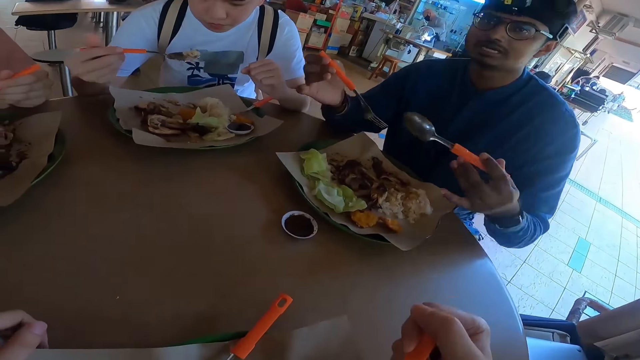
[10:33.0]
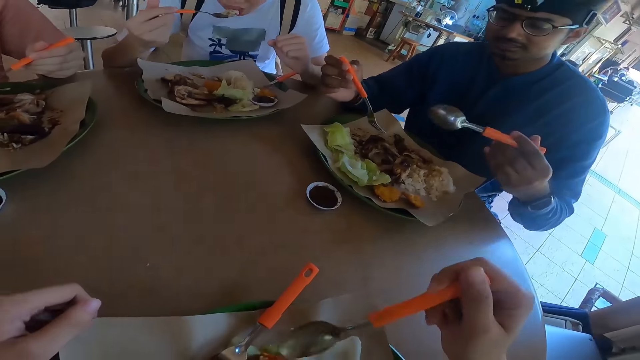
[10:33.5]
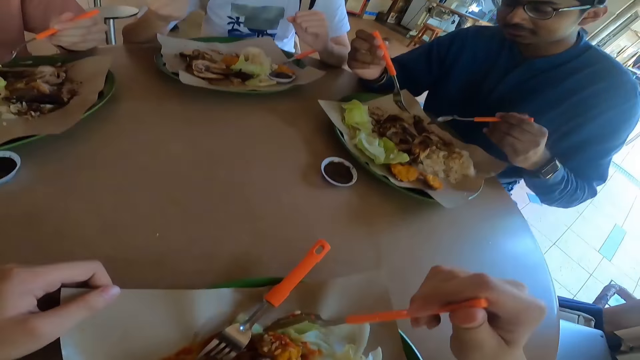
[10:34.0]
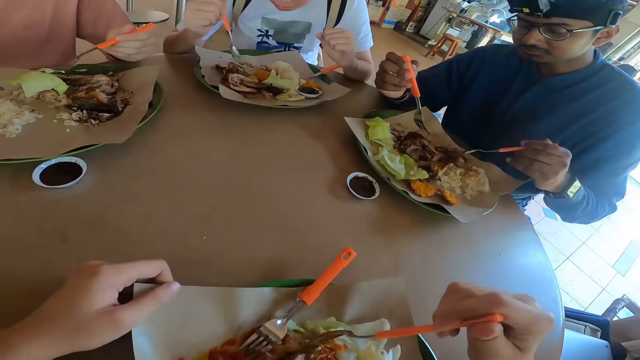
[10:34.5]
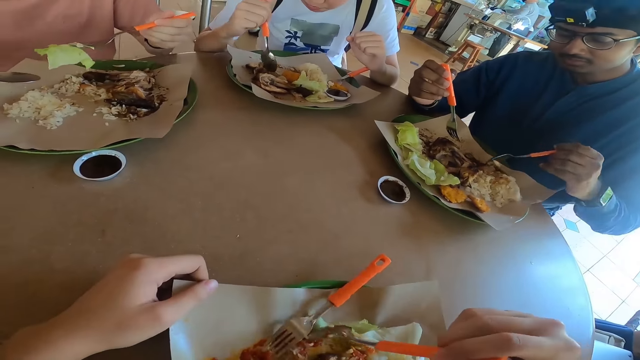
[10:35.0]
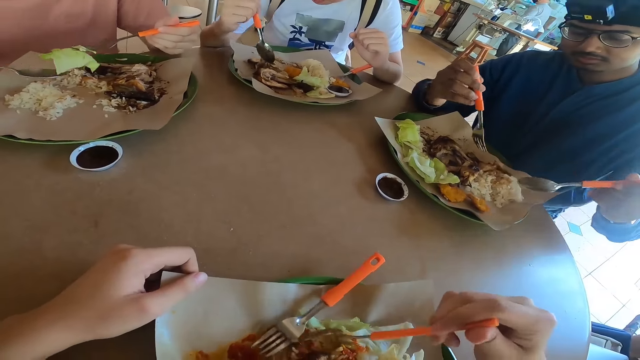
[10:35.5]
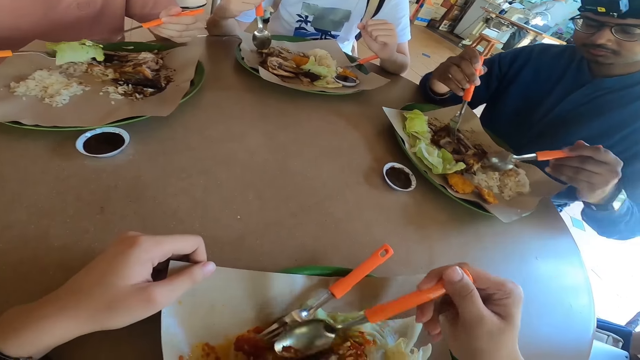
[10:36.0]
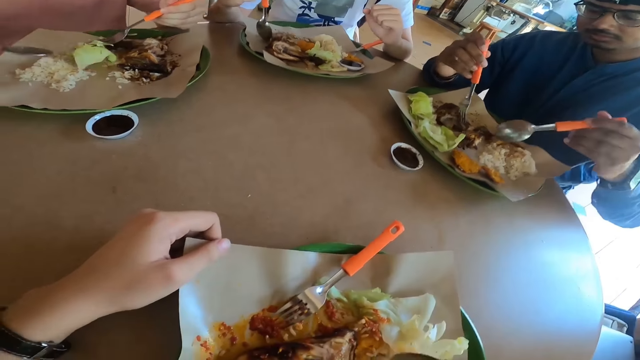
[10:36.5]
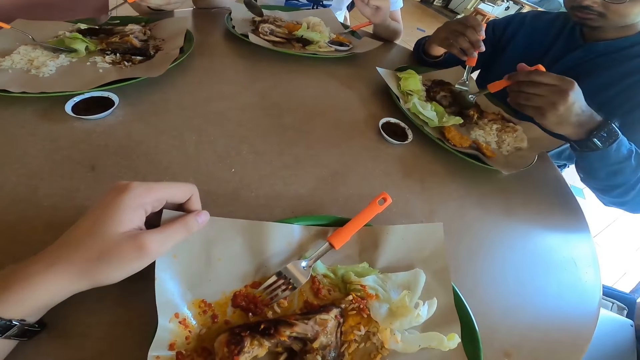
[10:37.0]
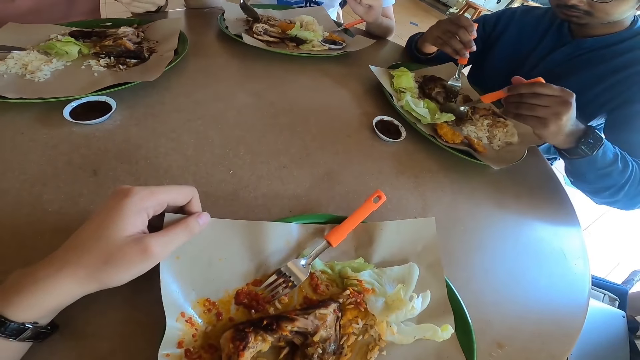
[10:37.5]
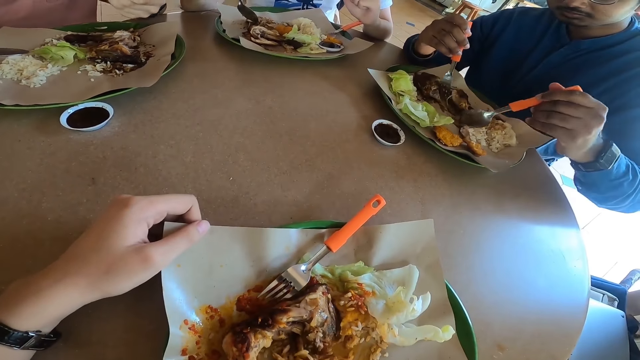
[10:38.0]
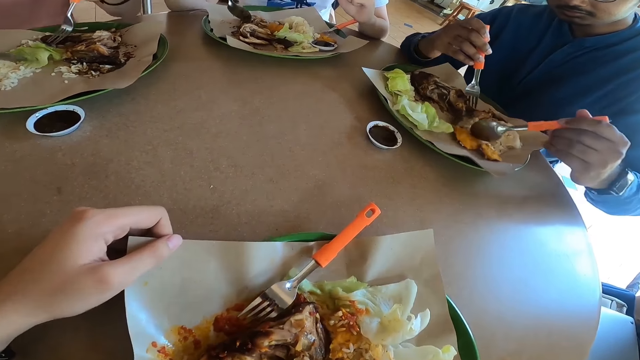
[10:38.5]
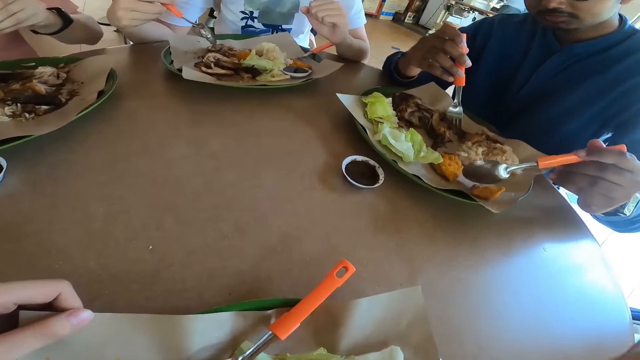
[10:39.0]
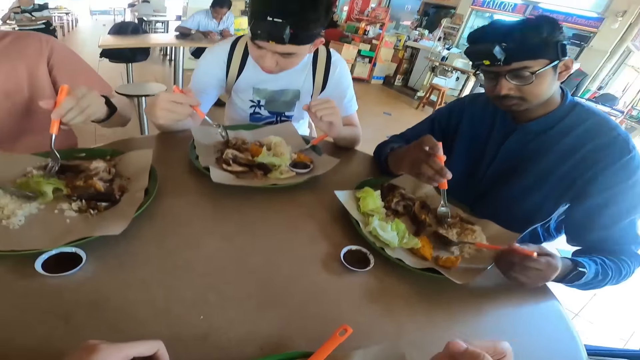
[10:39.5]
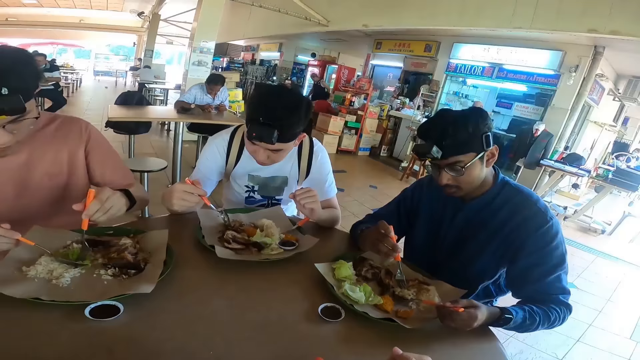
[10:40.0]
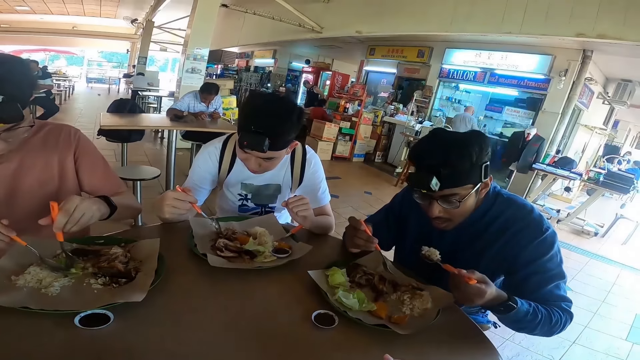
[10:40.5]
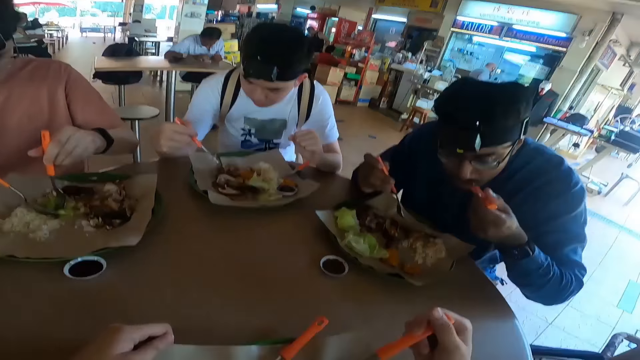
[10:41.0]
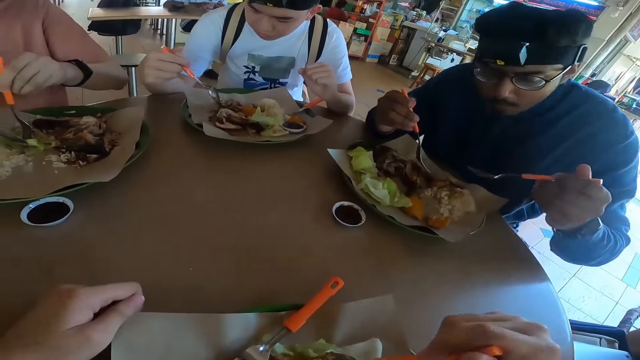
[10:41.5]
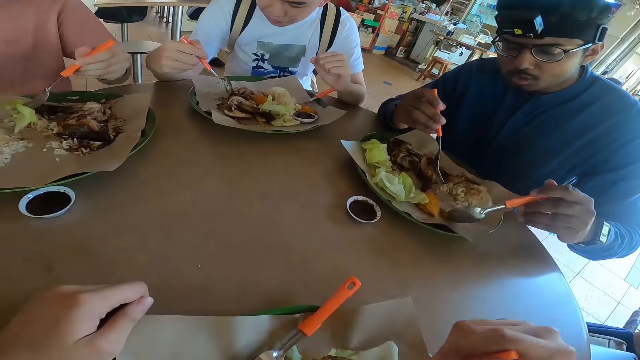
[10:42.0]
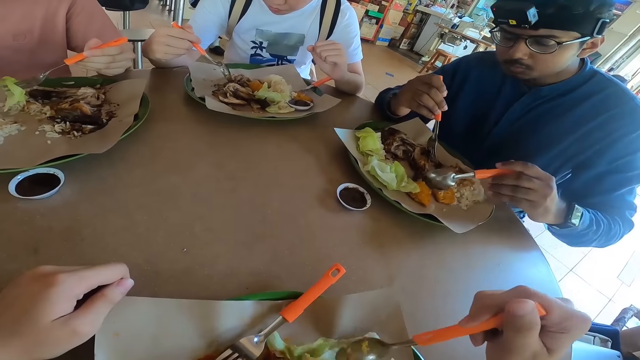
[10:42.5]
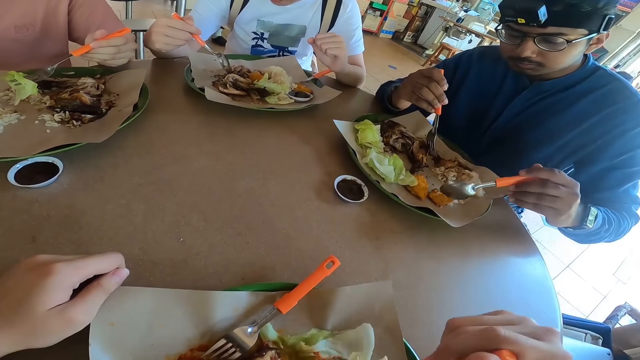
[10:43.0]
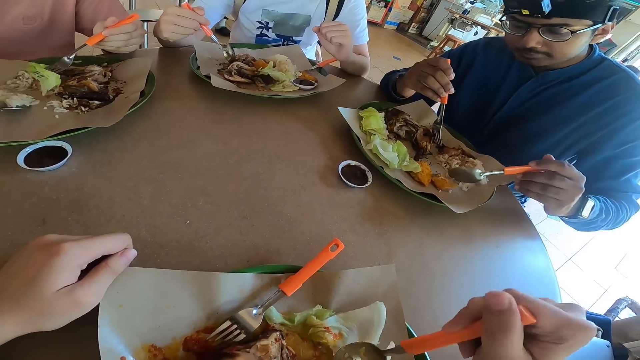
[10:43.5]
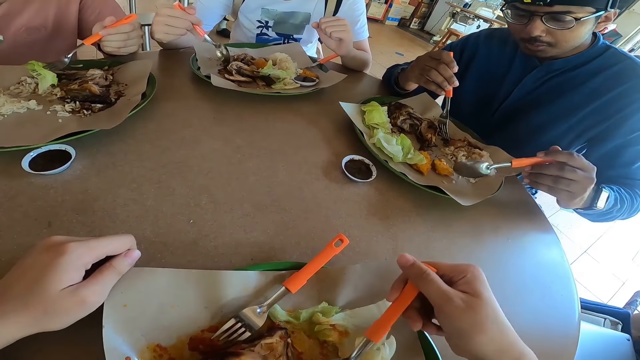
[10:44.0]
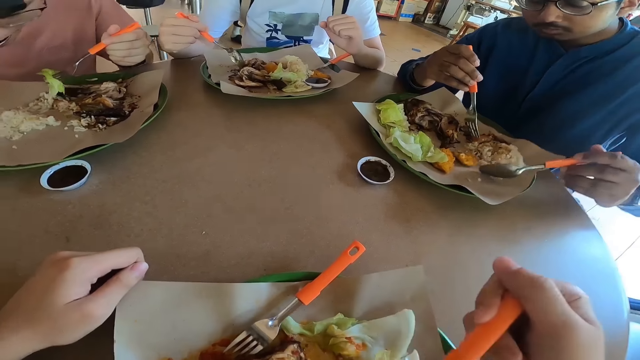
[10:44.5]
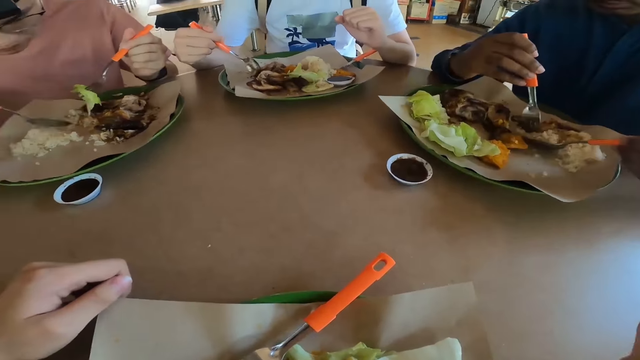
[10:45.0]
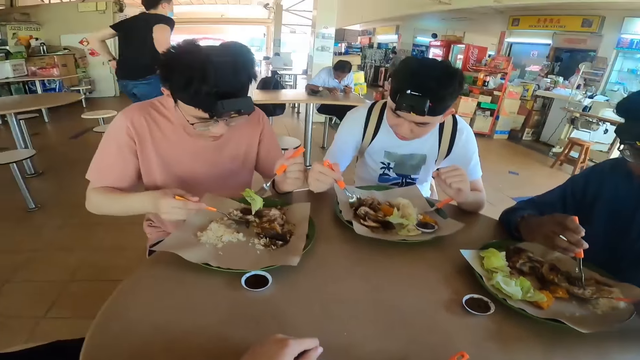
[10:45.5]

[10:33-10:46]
The camera wearer eats the food. A man eats the food. Another man eats the food. A third man eats the food.

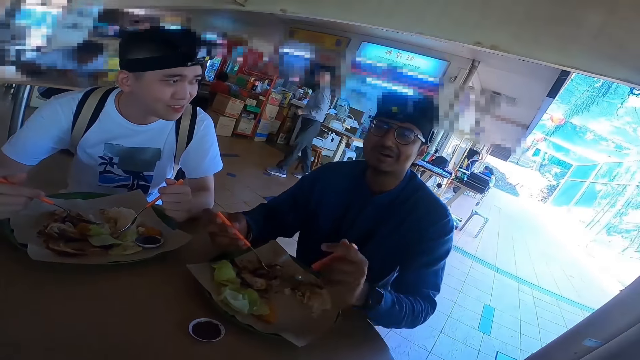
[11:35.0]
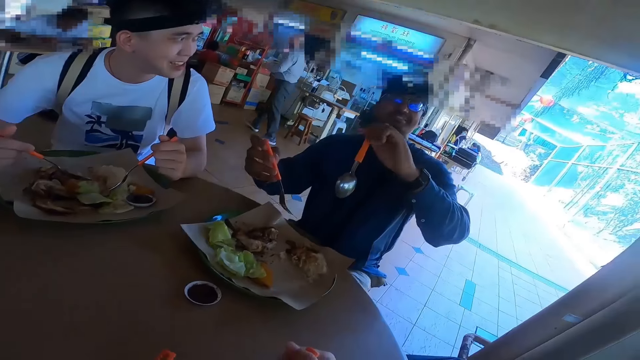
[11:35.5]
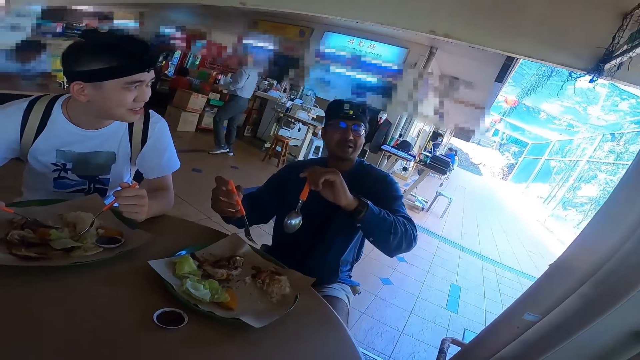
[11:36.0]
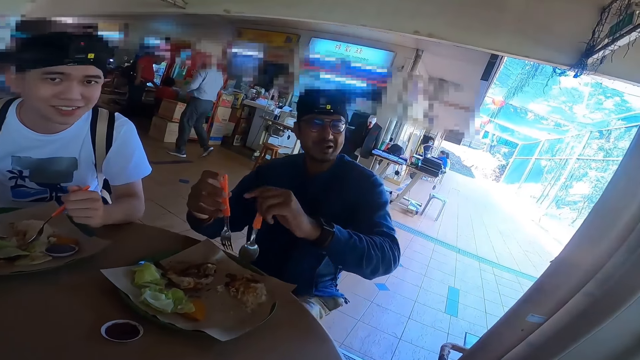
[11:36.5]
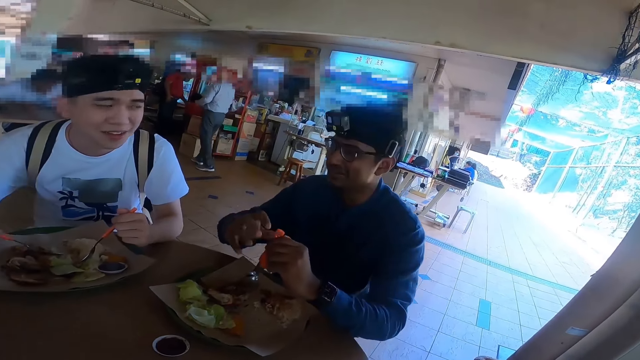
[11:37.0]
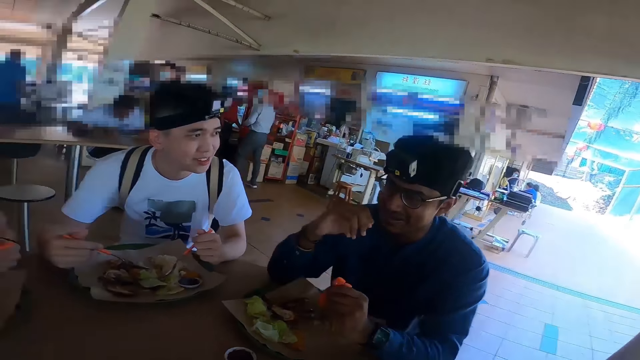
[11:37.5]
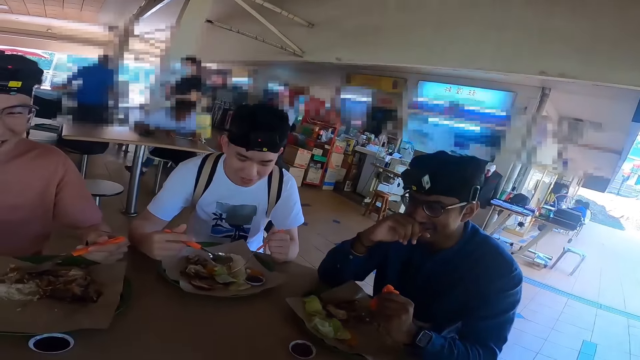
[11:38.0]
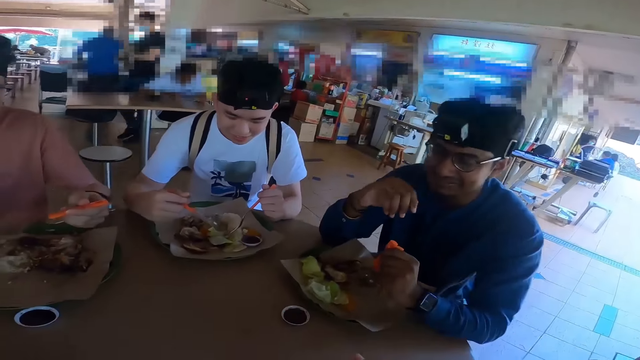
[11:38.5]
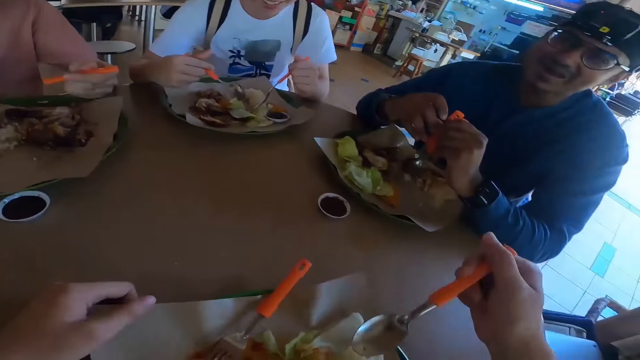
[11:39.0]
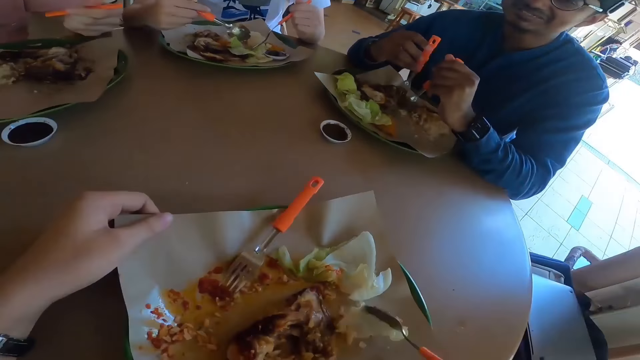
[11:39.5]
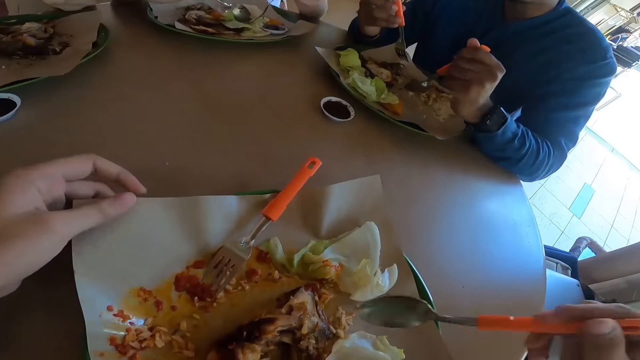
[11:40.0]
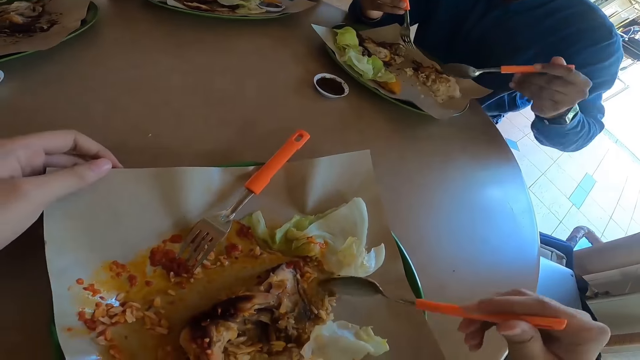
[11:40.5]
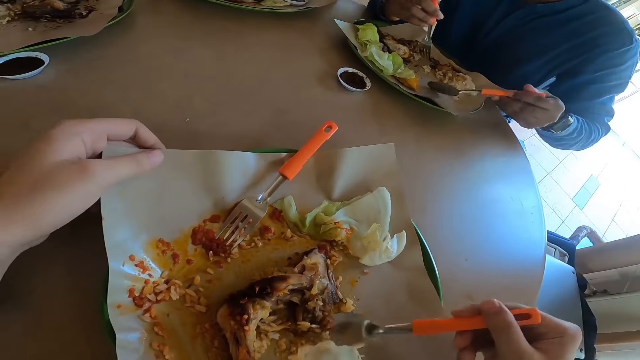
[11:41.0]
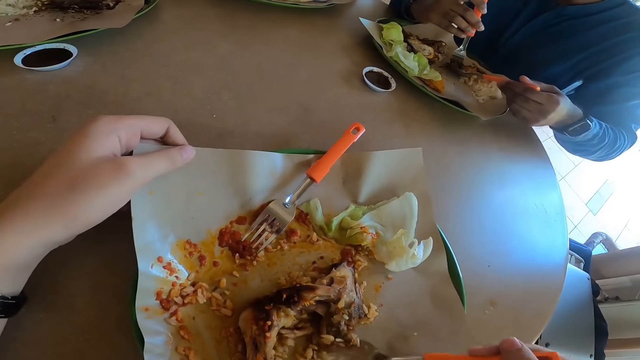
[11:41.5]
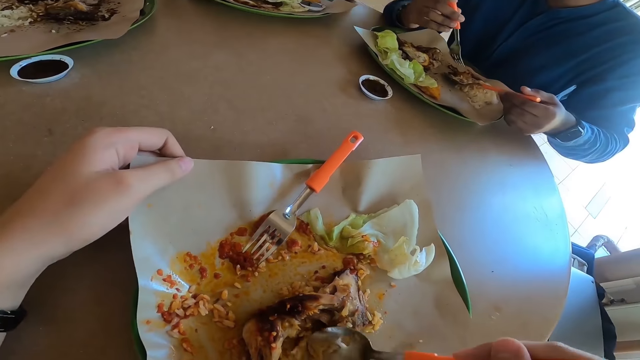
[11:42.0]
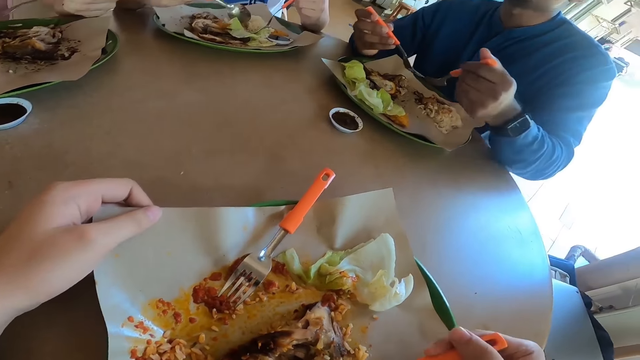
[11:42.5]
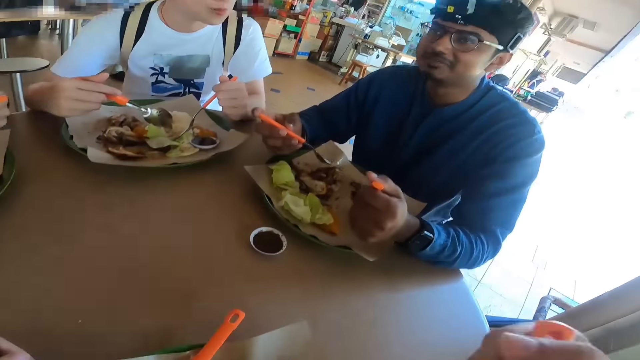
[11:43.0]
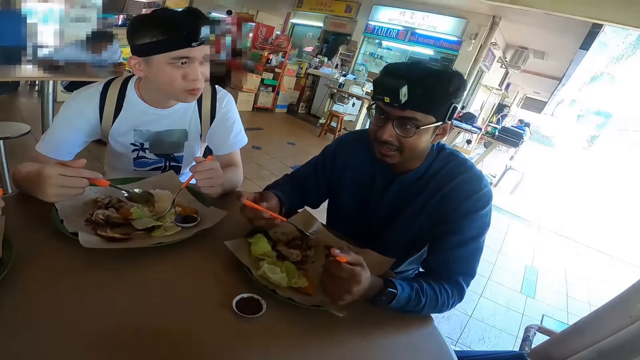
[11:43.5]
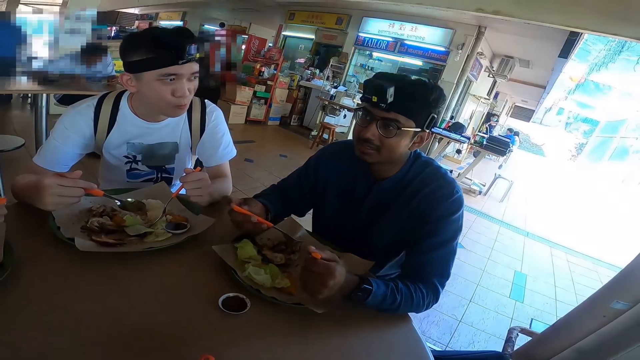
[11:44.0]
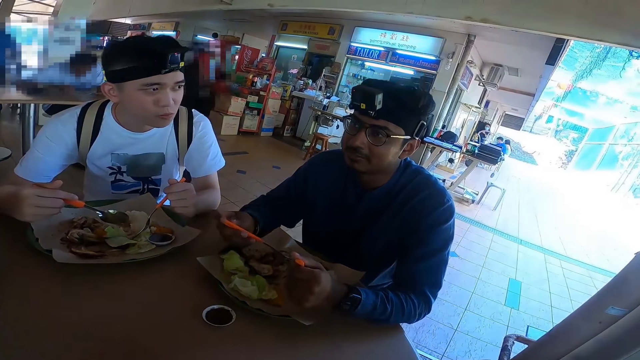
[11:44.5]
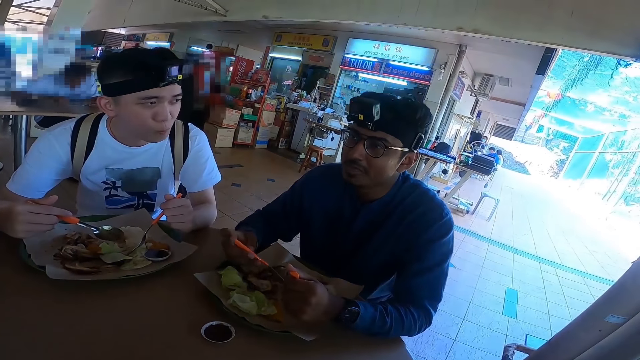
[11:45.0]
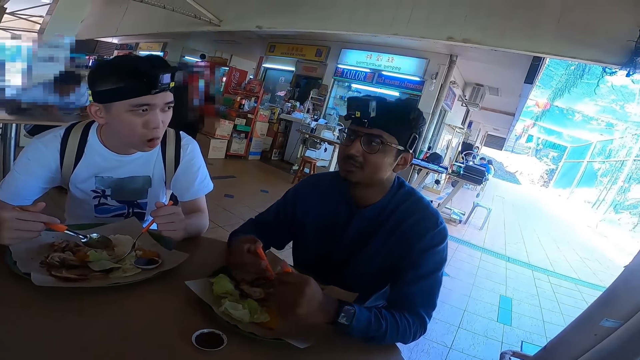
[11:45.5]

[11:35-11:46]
A man talks.
